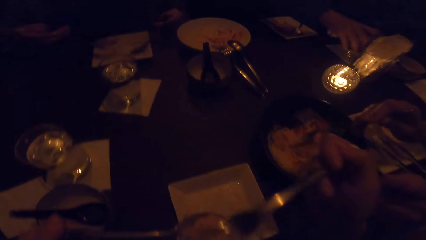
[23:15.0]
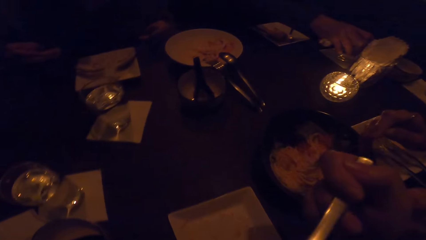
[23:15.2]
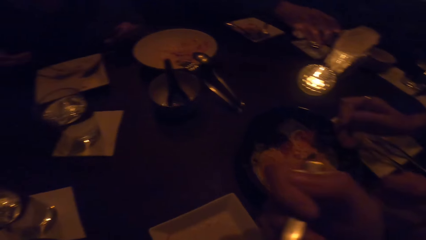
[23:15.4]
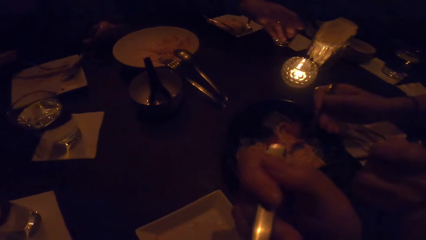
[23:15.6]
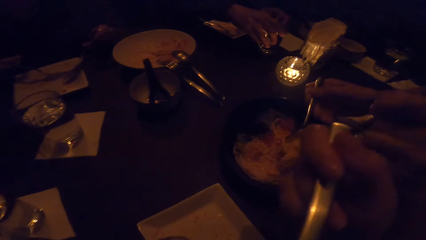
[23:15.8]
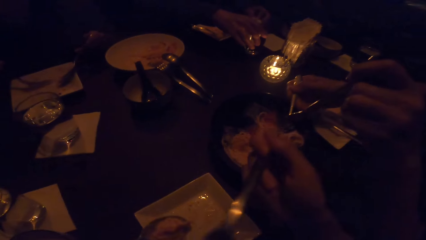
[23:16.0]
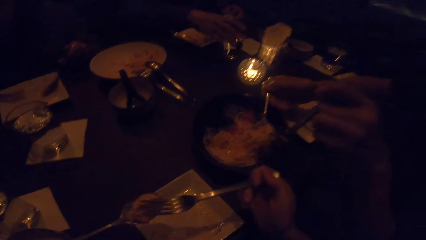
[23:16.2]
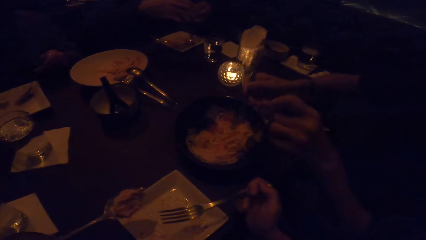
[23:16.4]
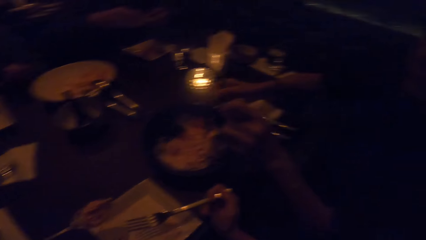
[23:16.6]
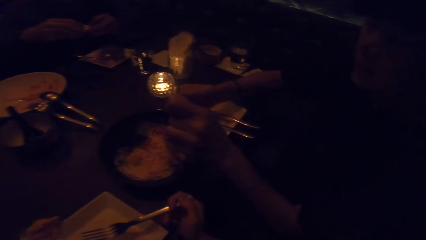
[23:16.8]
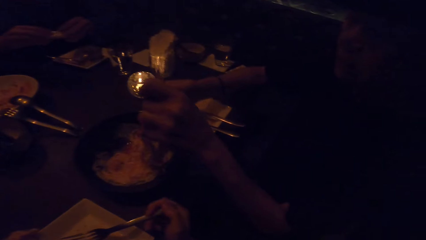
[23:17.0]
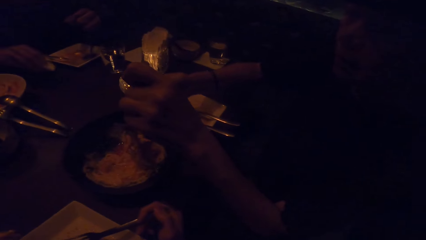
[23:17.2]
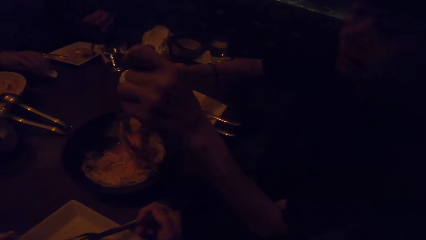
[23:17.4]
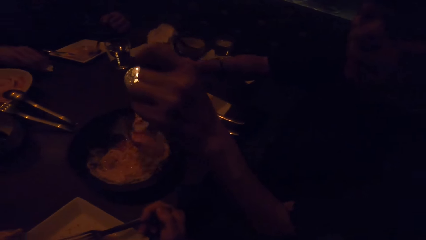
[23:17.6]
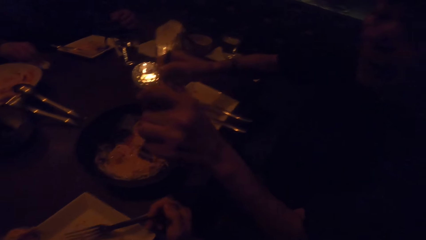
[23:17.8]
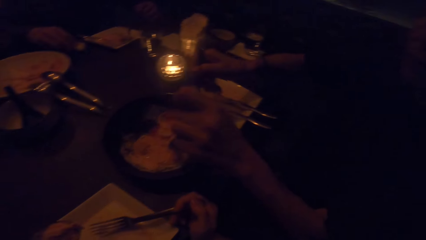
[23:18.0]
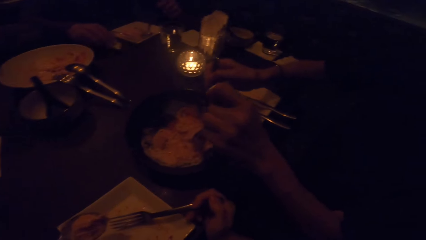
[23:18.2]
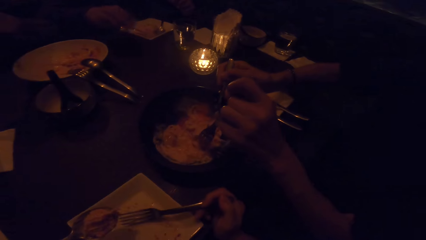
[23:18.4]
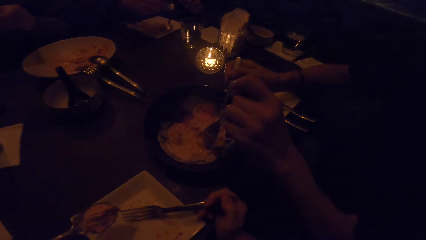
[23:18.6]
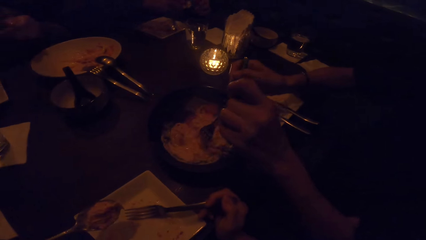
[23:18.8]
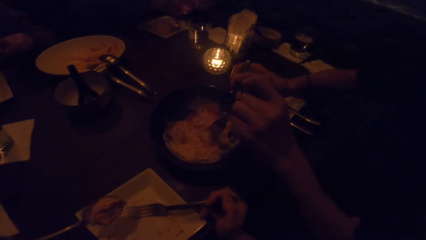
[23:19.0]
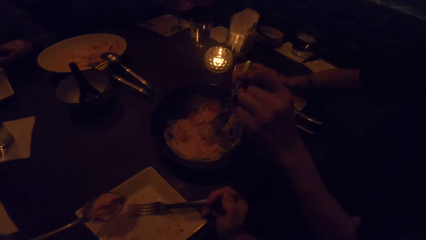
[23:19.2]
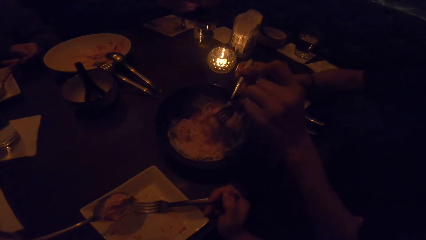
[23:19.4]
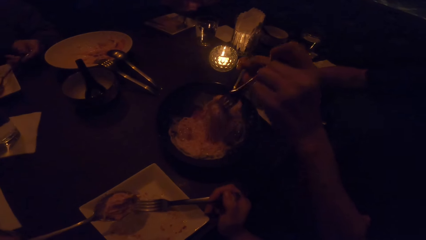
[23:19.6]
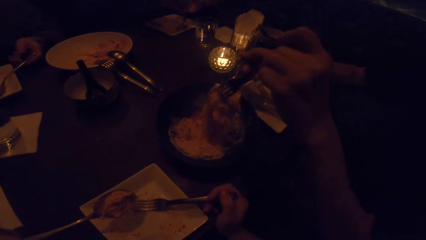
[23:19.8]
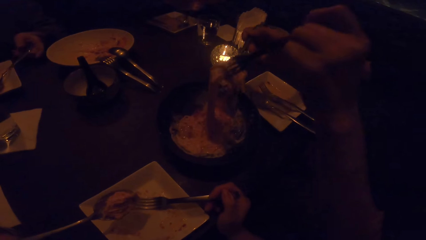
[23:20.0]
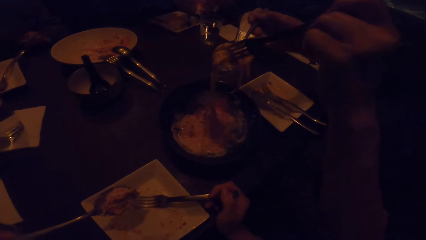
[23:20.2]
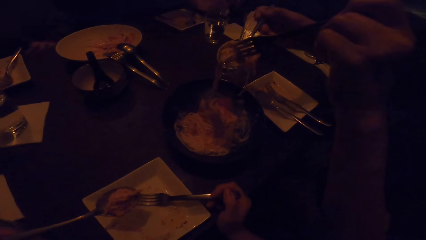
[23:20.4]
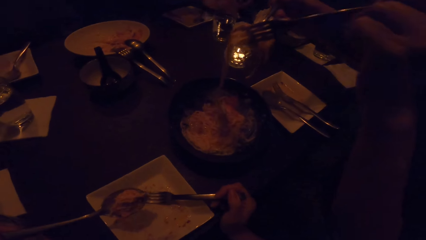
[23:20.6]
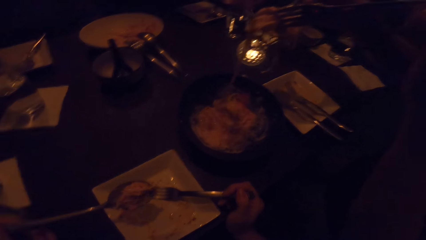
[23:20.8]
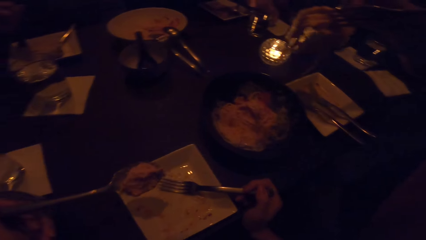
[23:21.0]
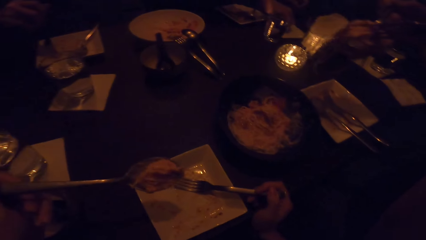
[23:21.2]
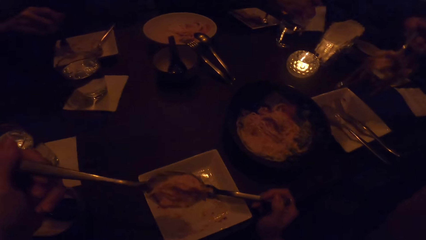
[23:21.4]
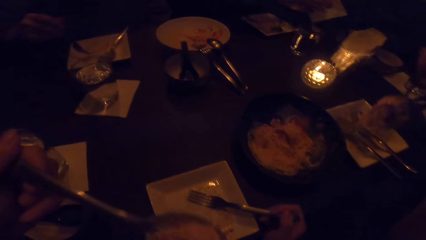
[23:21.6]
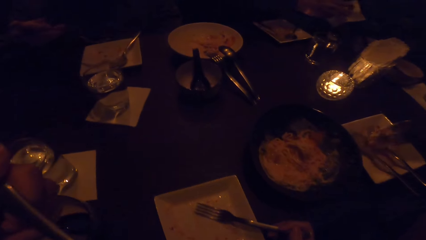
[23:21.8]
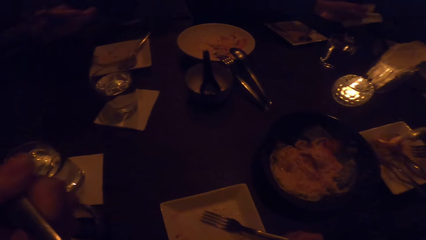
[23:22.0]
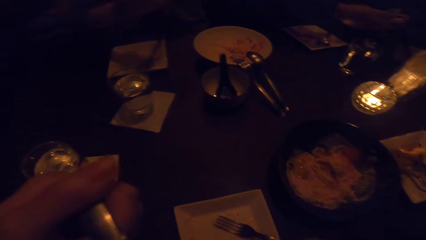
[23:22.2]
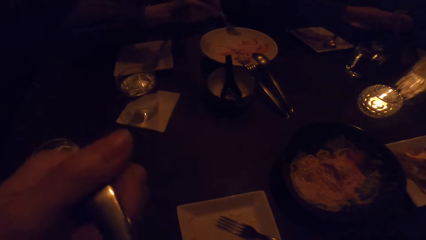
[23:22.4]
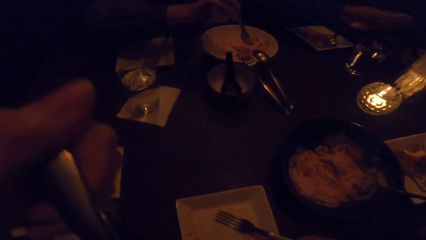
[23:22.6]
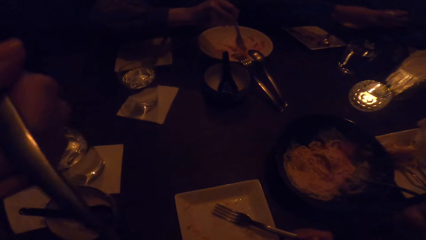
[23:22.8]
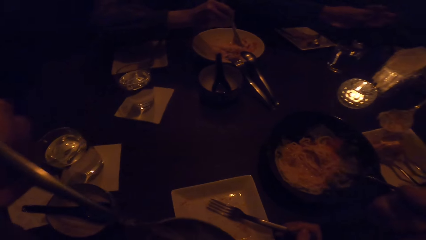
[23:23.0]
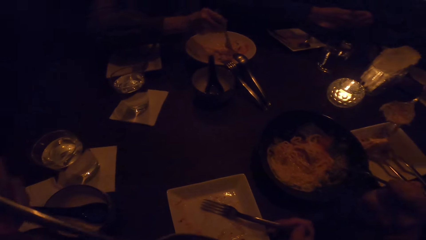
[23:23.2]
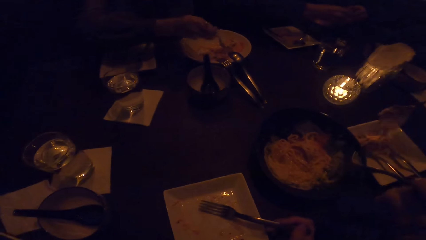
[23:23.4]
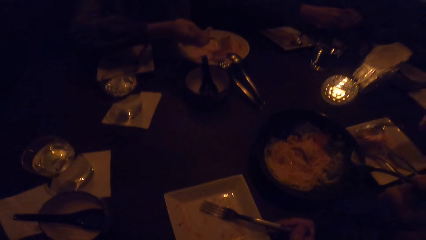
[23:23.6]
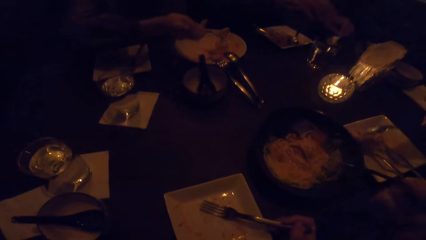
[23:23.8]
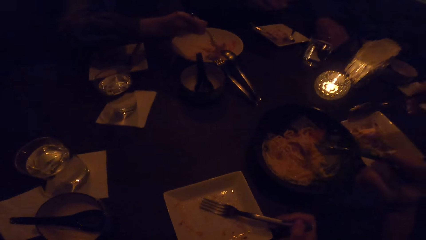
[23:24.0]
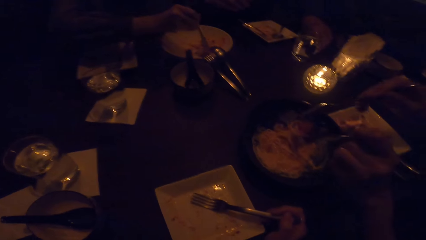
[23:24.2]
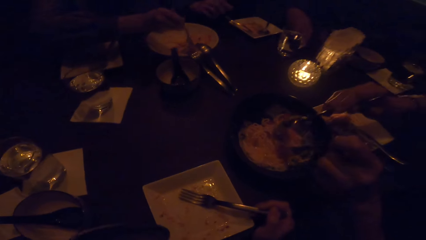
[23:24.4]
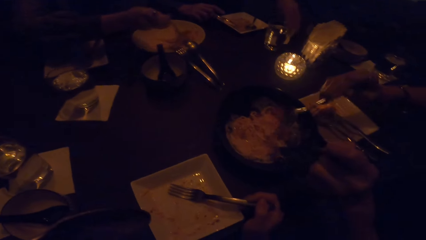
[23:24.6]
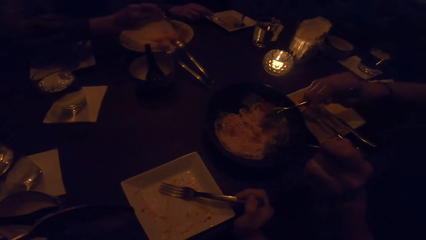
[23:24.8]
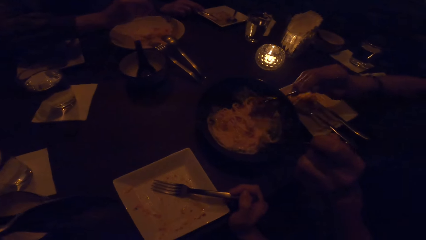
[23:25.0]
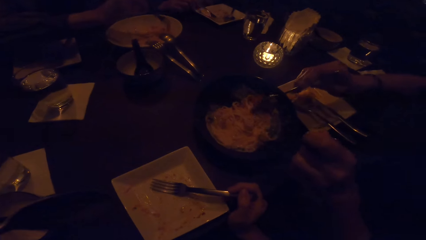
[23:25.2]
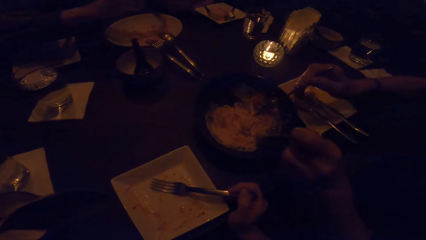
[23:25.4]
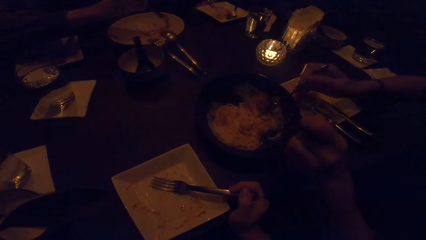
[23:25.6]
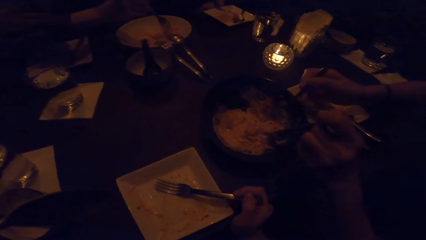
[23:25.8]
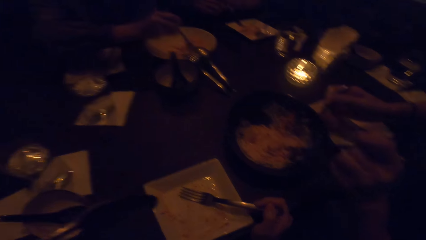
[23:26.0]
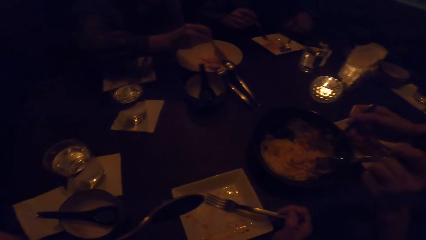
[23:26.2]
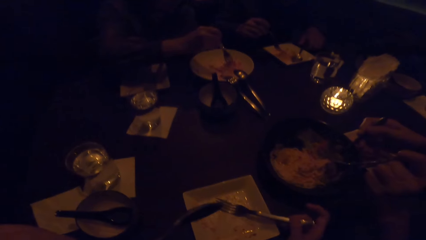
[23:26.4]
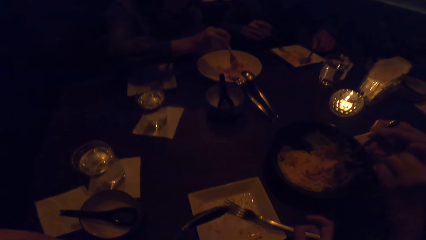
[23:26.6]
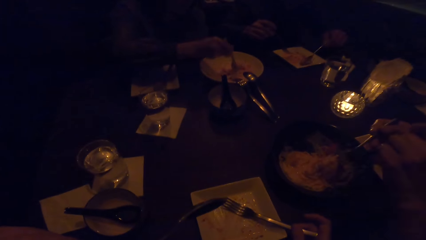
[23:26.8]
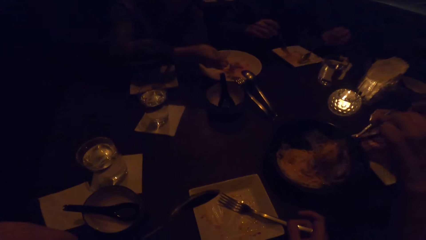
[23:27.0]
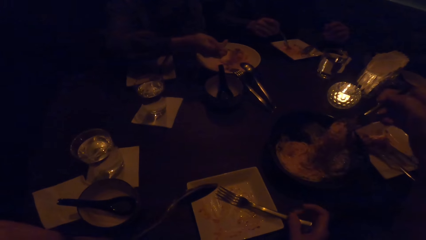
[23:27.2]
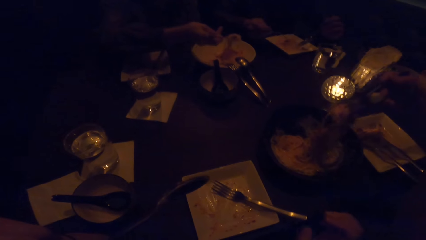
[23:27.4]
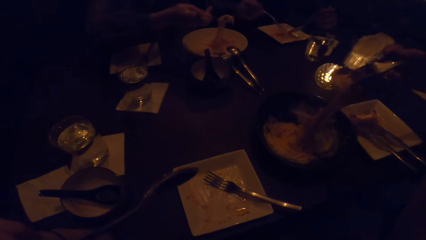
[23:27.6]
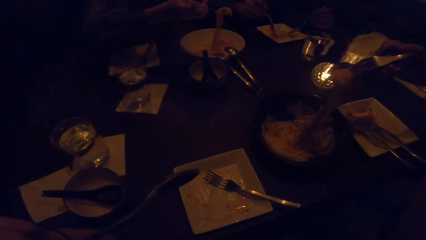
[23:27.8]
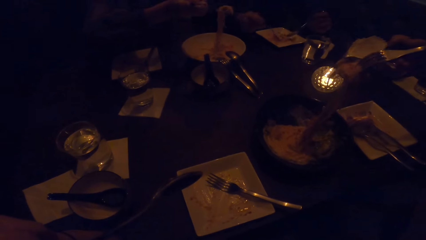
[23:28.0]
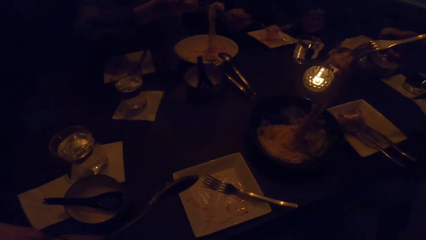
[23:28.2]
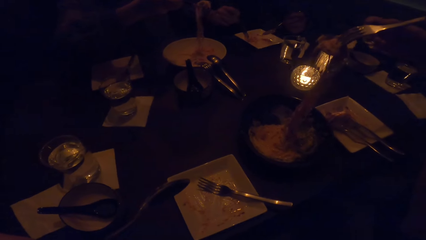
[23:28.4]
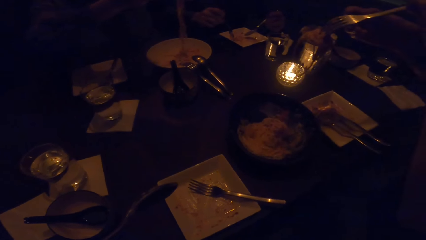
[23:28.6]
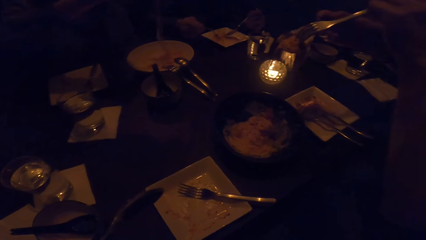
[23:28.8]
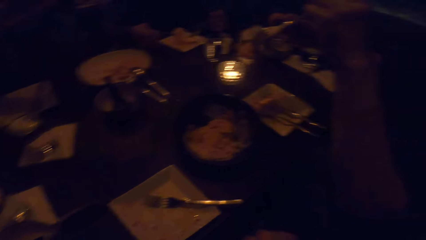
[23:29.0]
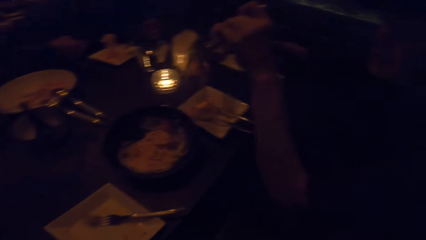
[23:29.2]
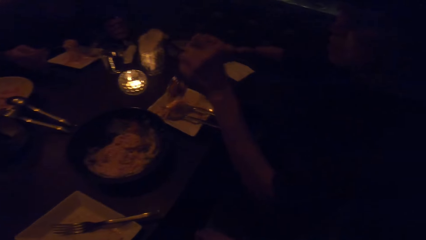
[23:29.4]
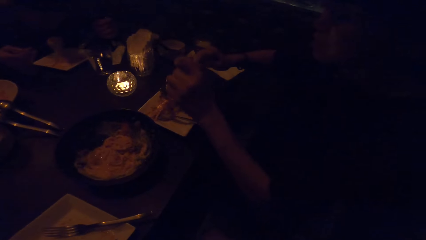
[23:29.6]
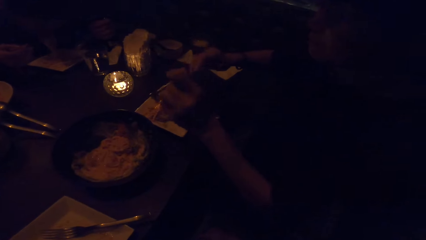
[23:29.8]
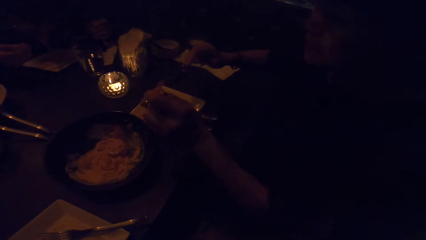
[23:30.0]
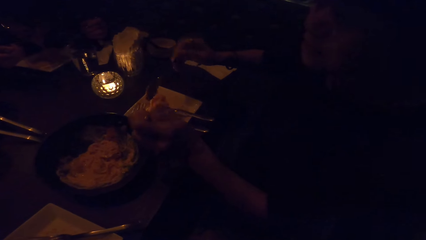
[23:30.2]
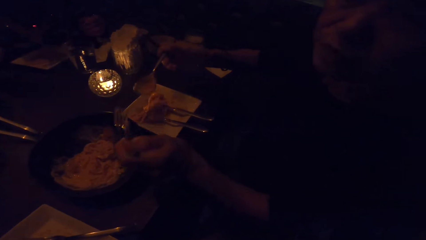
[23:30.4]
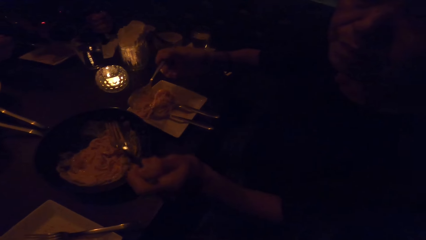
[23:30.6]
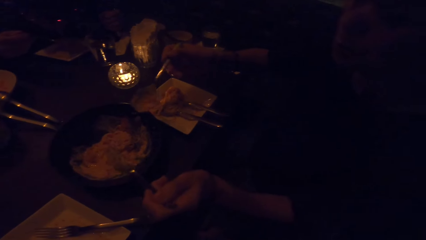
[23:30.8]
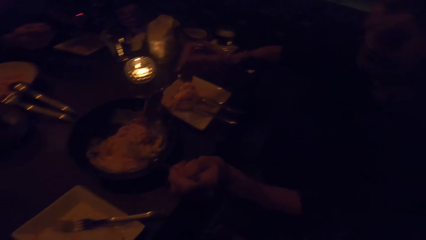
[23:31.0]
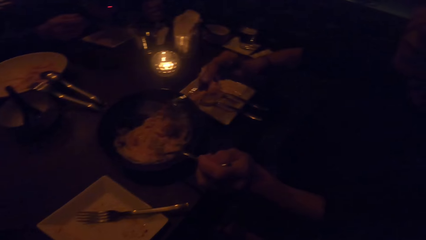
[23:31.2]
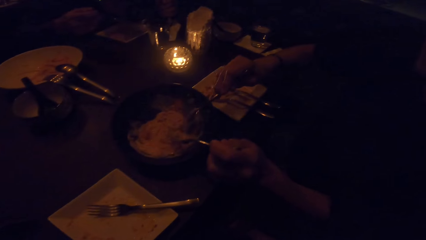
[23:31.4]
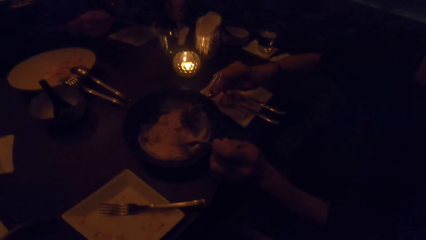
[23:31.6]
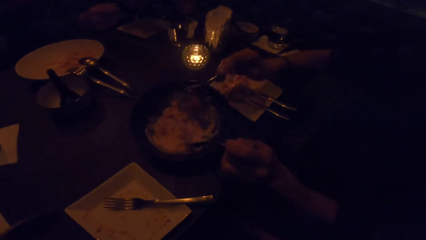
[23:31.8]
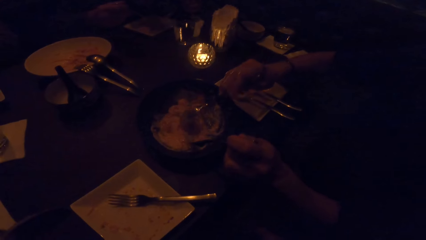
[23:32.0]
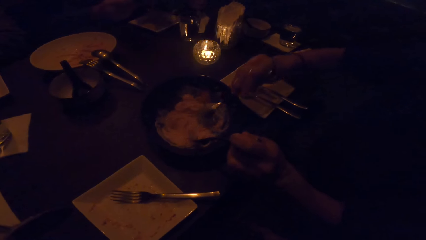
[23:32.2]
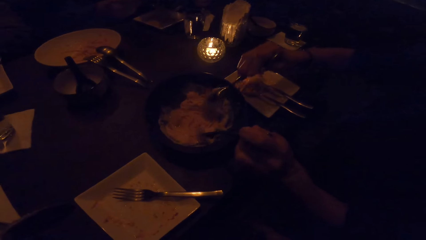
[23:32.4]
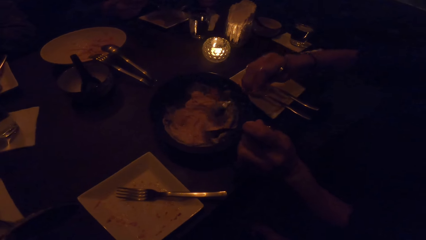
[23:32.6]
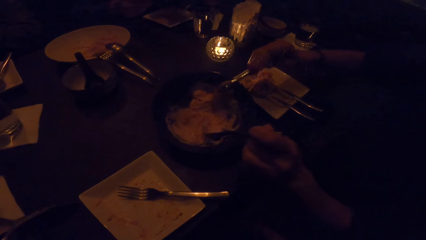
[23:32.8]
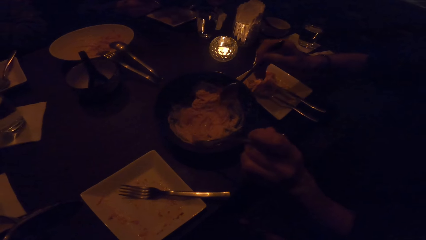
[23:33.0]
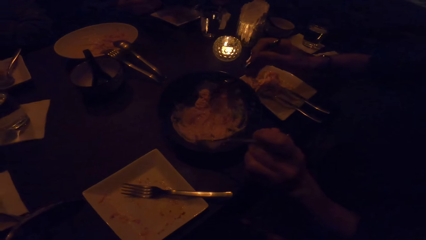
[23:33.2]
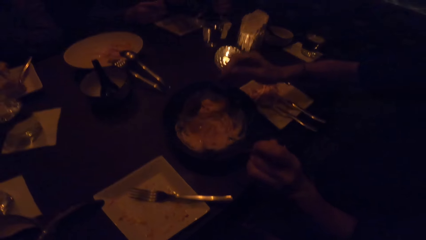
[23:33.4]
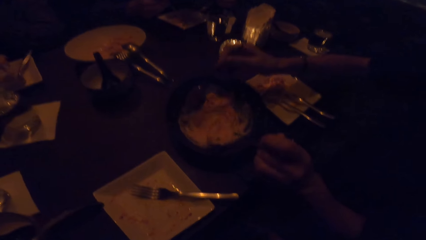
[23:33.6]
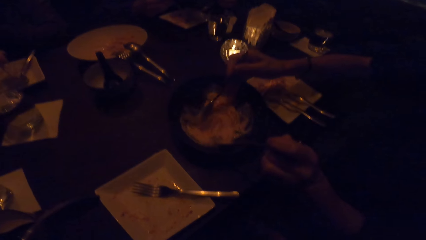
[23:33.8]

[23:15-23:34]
The camera wearer puts the food in the mouth. She looks at a woman. She puts the food in the mouth. She drops the fork in her right hand in the plate. She looks at the woman. The woman talks to the camera wearer.
